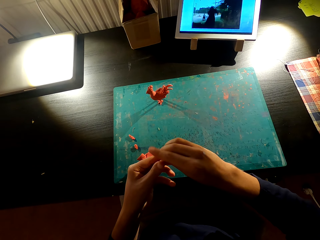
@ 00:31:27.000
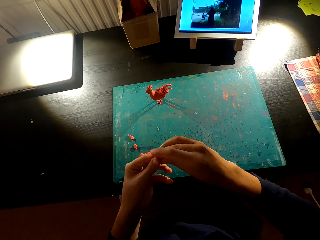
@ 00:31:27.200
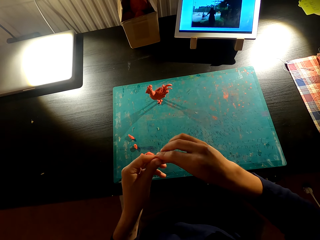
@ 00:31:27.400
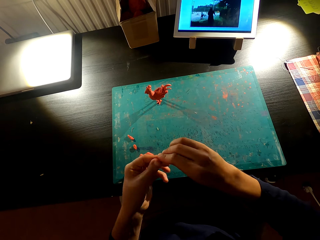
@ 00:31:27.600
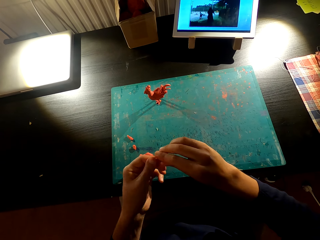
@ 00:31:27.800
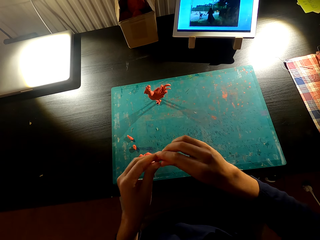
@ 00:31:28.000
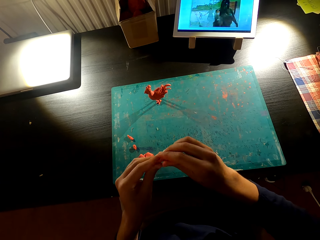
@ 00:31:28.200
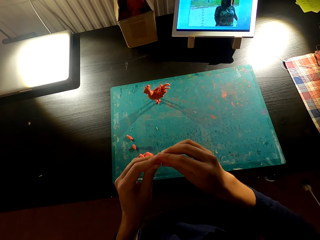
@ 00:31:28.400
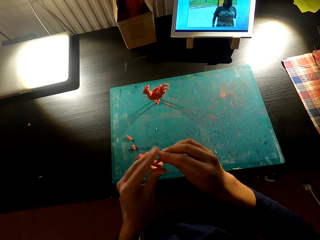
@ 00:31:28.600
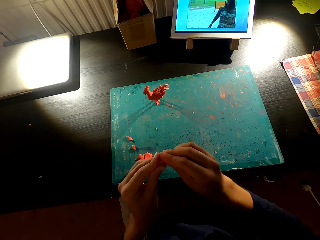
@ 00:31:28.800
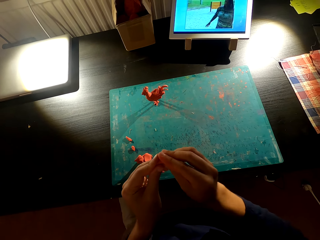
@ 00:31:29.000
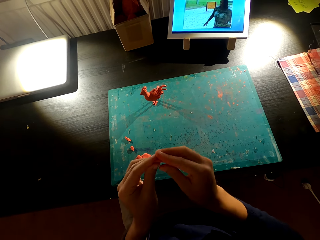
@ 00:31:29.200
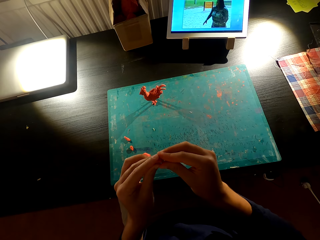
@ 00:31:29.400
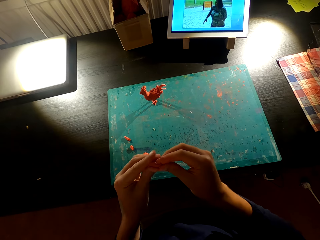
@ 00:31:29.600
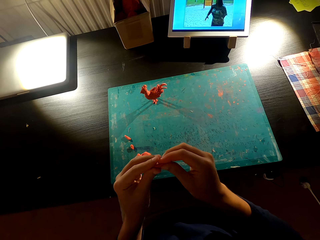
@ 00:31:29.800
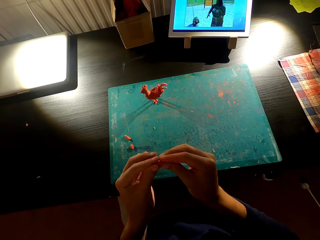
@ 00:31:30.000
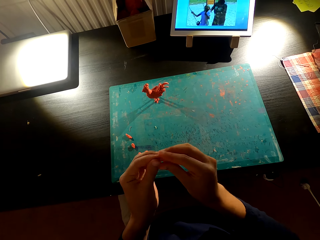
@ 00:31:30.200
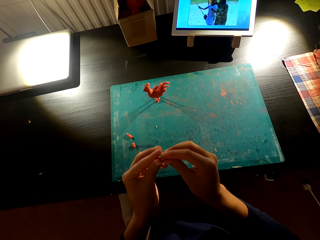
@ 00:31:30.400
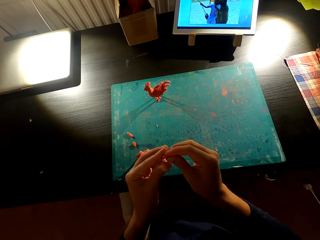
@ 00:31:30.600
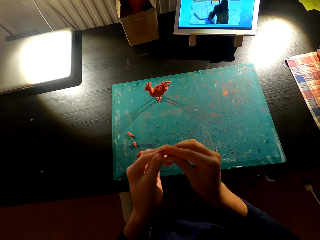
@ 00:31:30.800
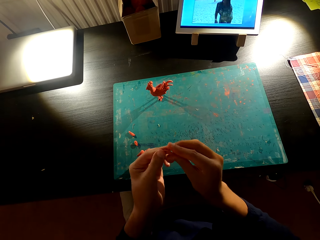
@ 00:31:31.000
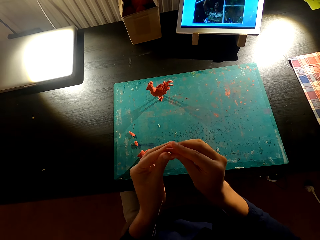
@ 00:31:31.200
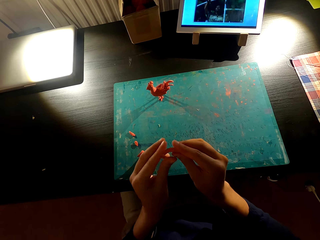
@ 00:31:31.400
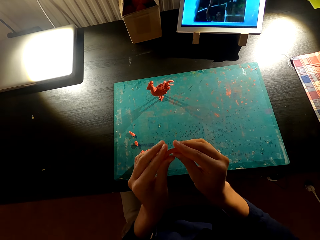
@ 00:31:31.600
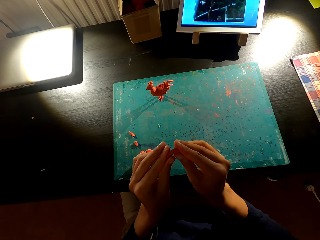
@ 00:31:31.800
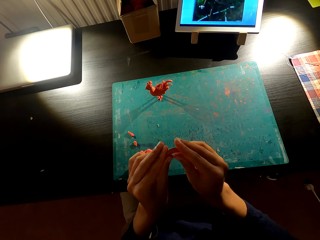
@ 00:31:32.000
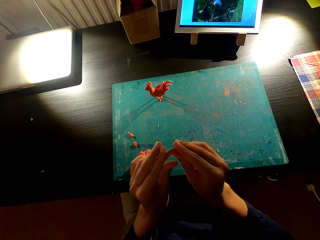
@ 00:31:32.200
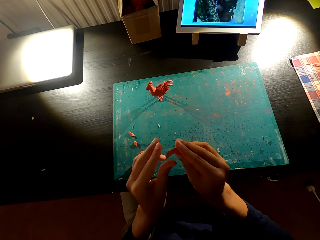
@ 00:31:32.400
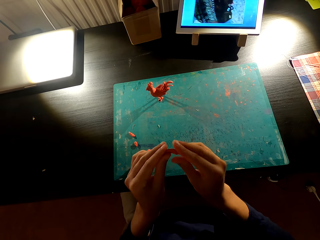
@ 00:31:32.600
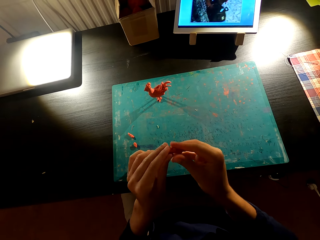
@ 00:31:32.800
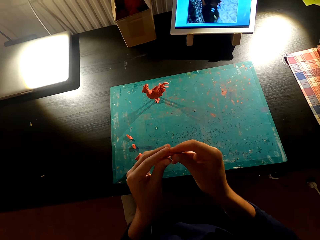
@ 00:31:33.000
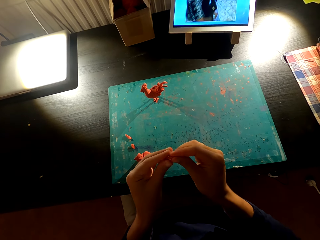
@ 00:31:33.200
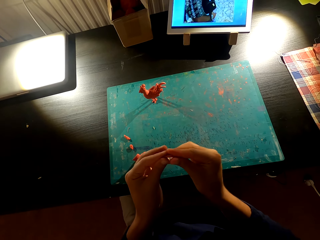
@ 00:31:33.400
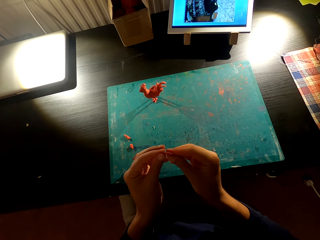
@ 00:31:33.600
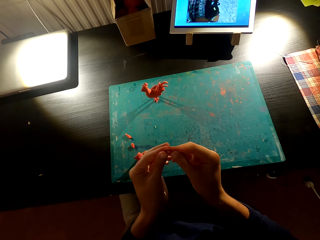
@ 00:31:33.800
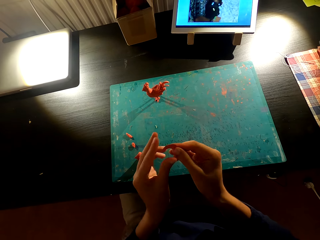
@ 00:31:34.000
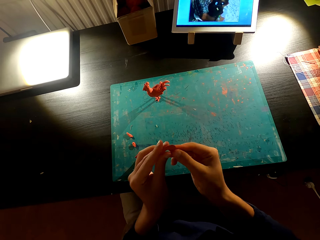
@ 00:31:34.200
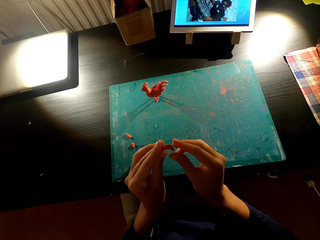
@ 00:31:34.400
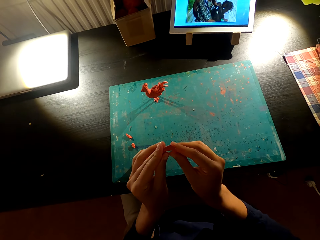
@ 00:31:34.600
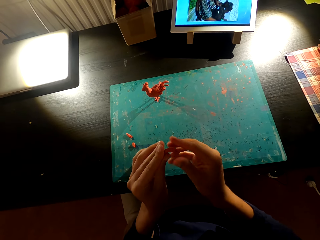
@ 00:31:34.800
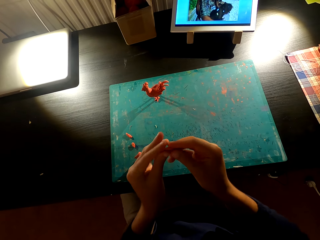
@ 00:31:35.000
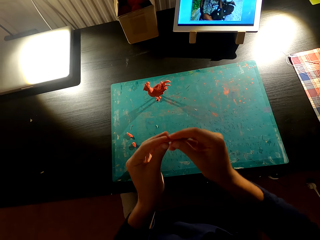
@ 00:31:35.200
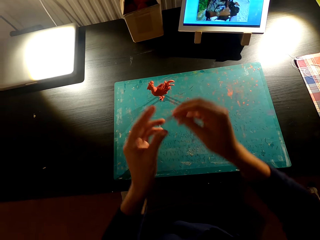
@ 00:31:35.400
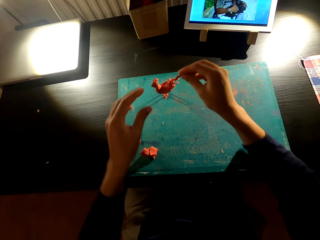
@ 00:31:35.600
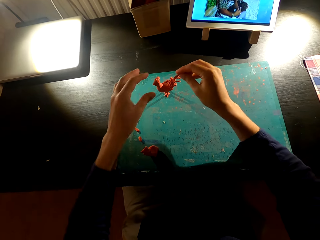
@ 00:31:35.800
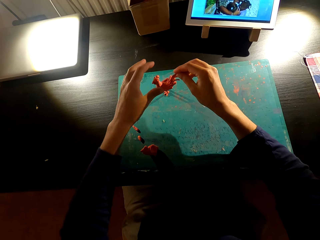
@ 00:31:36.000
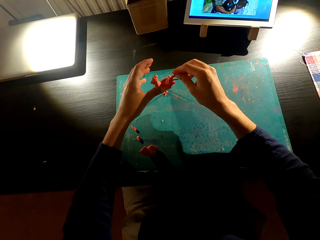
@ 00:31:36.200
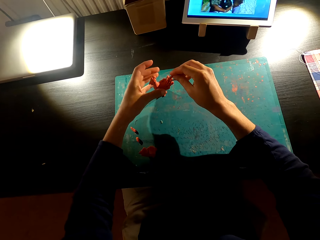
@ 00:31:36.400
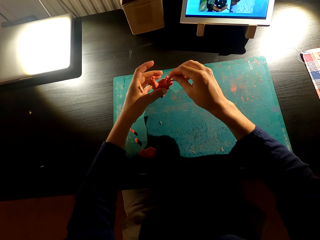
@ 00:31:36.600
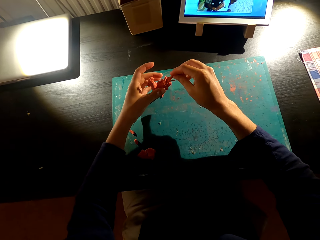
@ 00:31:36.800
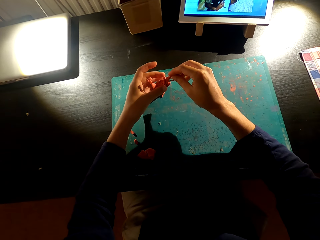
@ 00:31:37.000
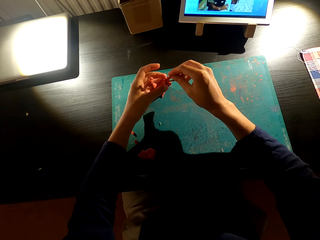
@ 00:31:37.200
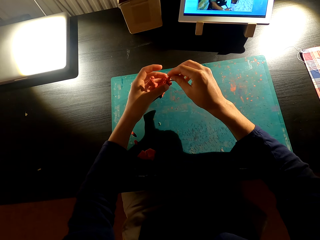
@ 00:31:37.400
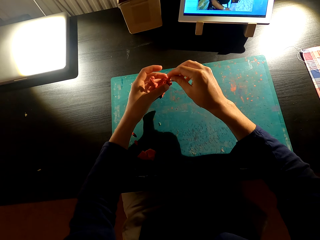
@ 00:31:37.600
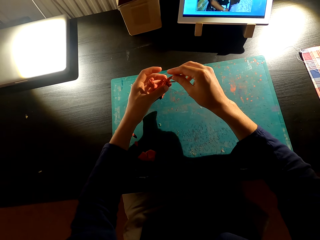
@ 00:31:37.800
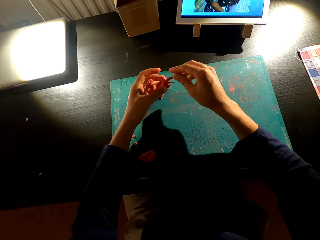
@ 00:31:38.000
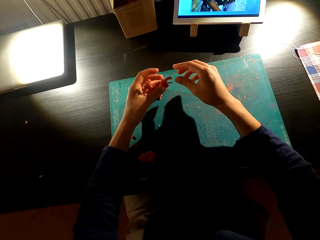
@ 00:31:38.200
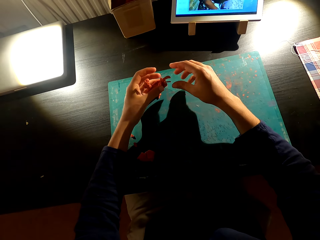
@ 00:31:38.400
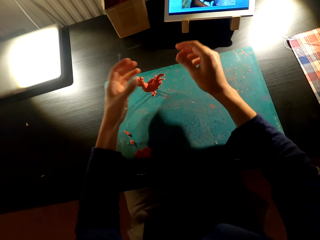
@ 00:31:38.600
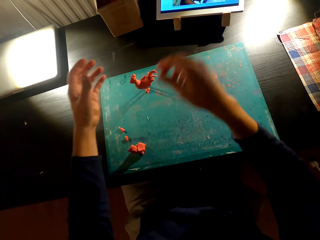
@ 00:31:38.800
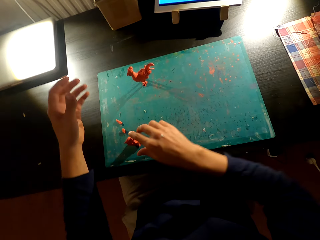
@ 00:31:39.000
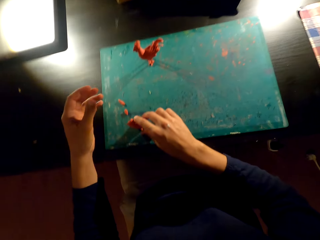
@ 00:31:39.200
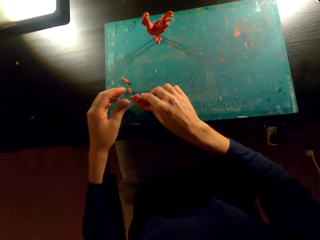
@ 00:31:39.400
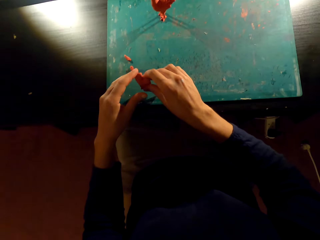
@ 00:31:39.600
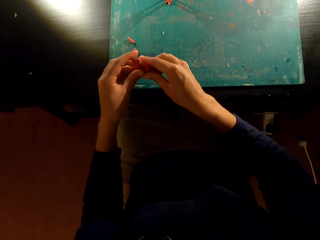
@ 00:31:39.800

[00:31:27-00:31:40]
The camera wearer molds plasticine in his hands. He adds plasticine on the molded chicken.

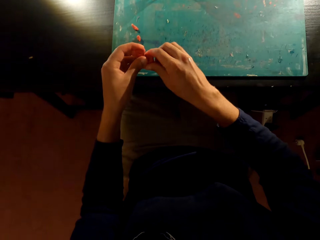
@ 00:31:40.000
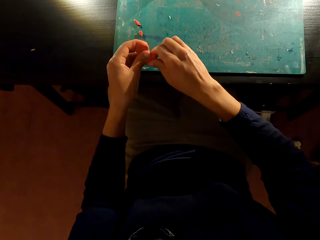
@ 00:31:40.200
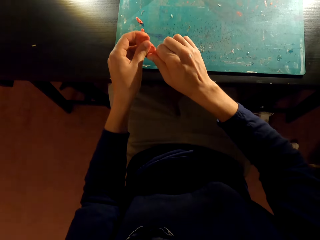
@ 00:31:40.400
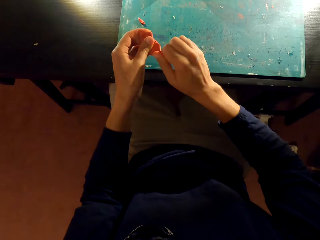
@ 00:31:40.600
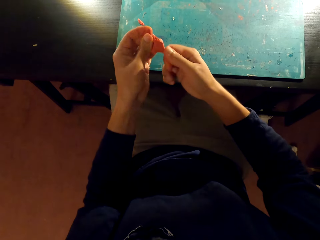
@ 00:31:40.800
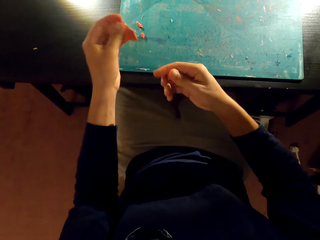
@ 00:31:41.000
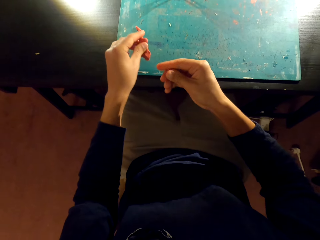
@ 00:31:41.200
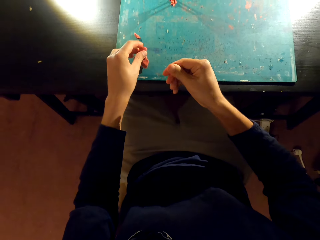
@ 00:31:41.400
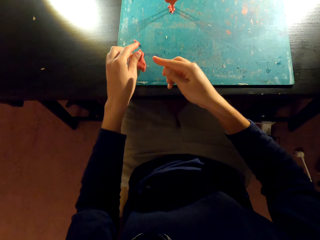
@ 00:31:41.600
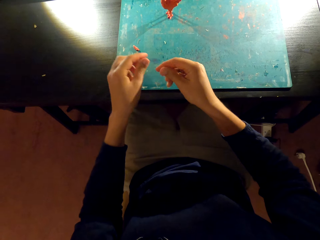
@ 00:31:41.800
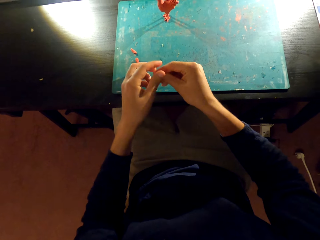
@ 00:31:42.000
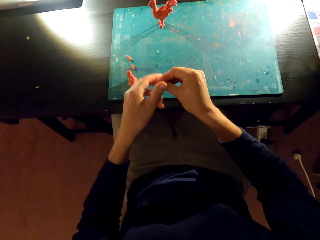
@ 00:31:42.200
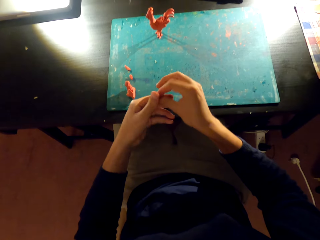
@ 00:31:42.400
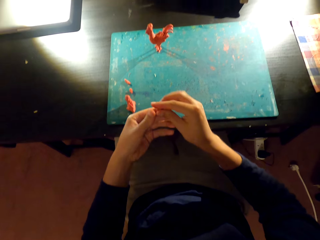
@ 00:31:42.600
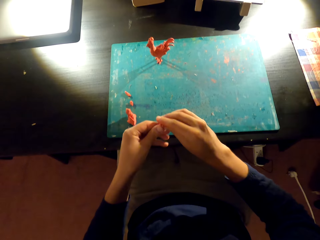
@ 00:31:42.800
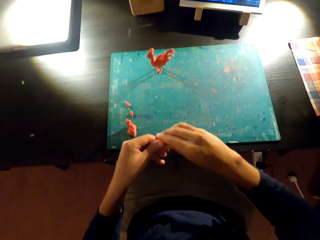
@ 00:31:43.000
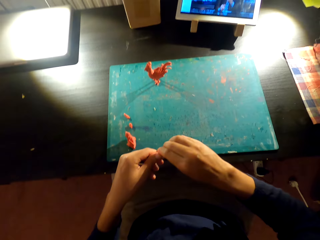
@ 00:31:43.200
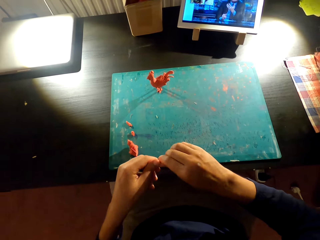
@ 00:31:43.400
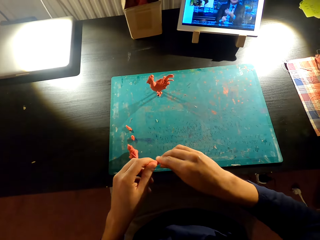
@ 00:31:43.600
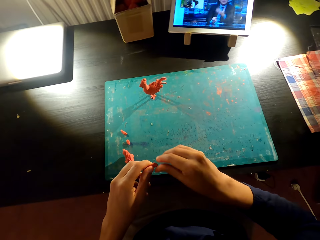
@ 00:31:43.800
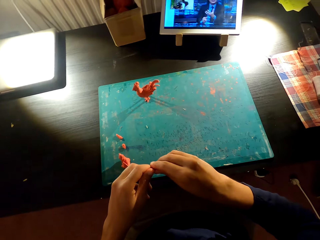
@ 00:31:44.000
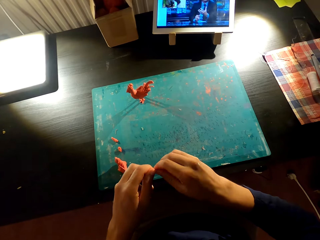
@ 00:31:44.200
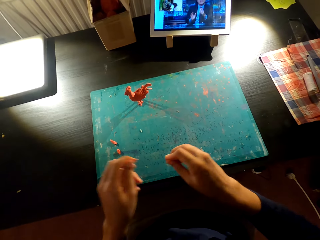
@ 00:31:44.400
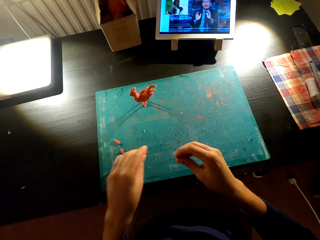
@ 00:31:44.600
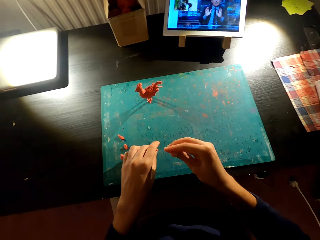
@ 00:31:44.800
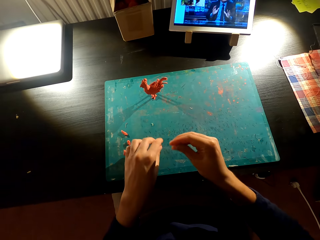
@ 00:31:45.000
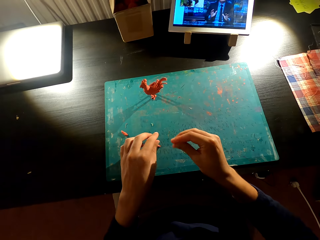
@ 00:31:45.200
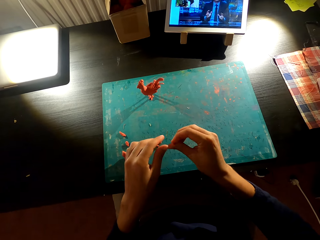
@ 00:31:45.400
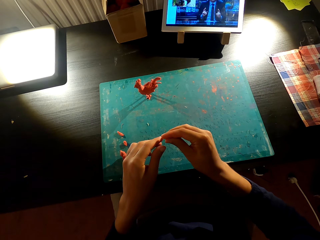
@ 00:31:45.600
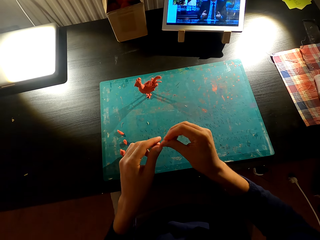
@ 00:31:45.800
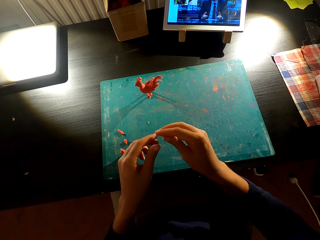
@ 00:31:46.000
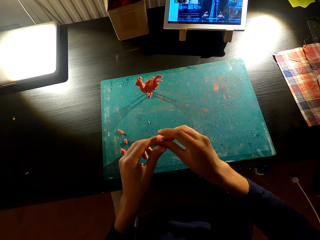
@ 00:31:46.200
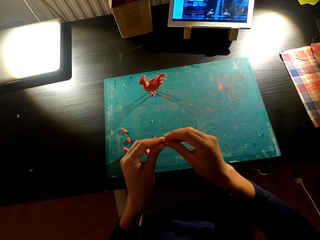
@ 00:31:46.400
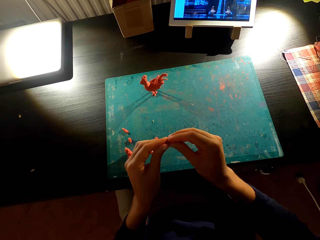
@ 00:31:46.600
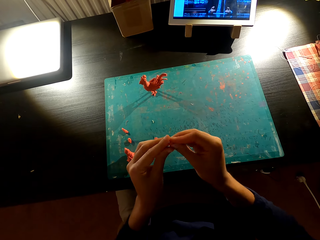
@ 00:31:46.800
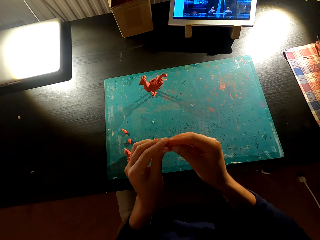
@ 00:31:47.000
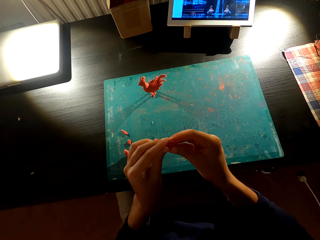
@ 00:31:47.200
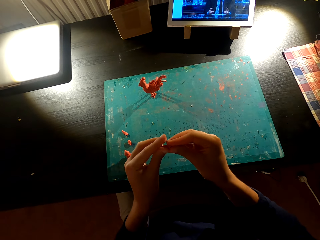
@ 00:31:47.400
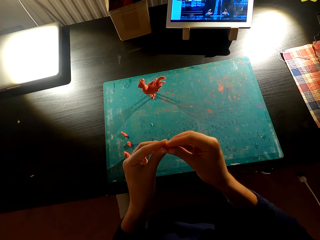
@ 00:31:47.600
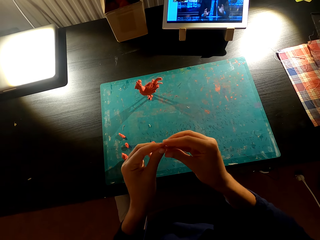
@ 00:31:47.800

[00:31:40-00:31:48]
The camera wearer cuts plasticine on the table with both hands. He places something on the table and molds something with both hands. He puts the plasticine on the table. He molds the plasticine in his hands.
